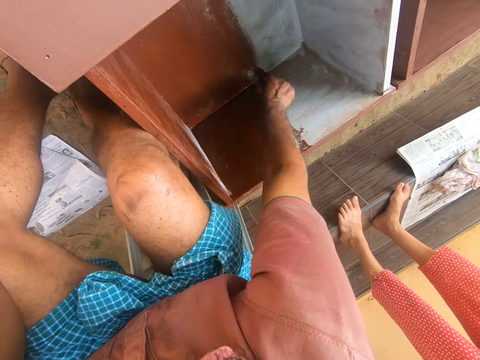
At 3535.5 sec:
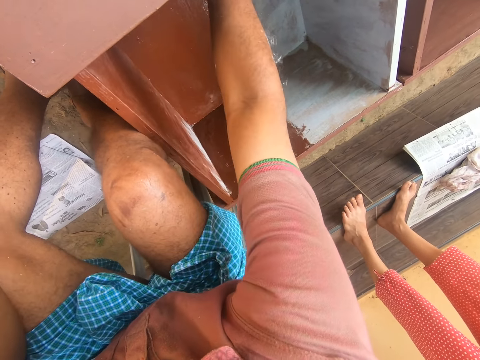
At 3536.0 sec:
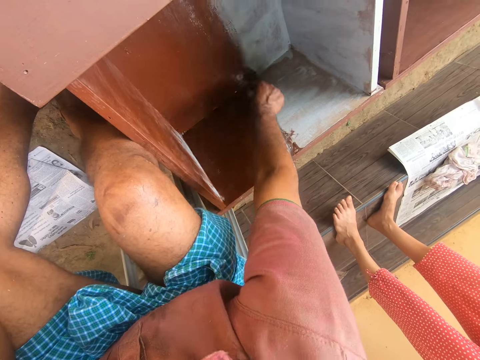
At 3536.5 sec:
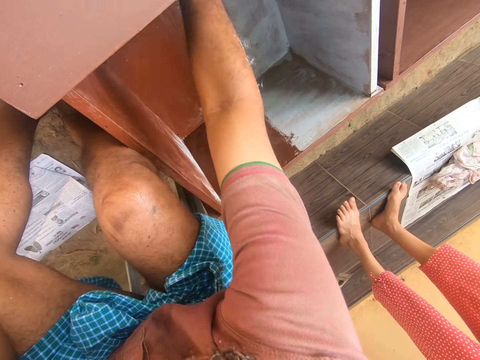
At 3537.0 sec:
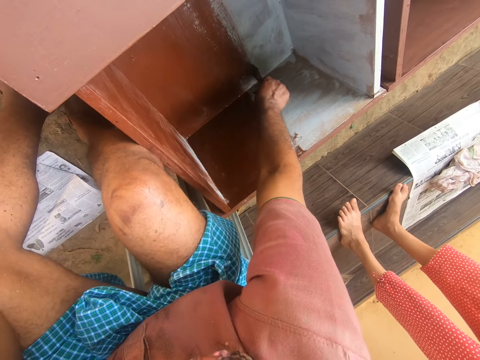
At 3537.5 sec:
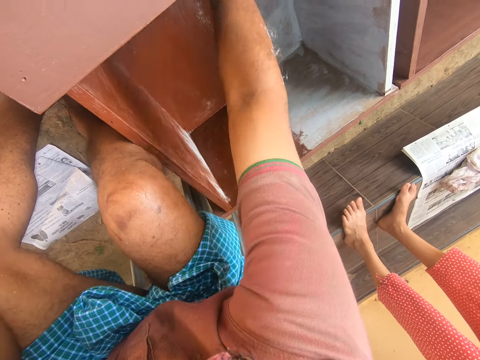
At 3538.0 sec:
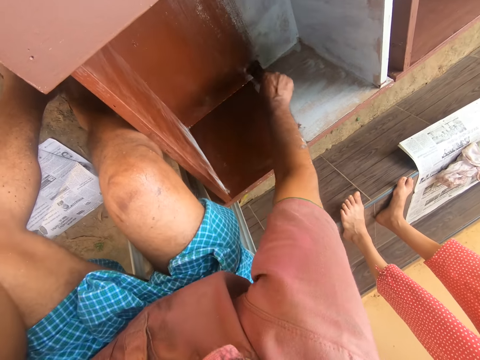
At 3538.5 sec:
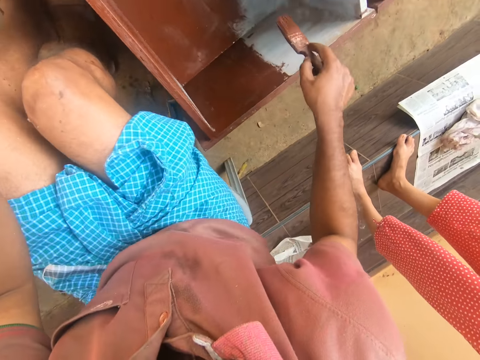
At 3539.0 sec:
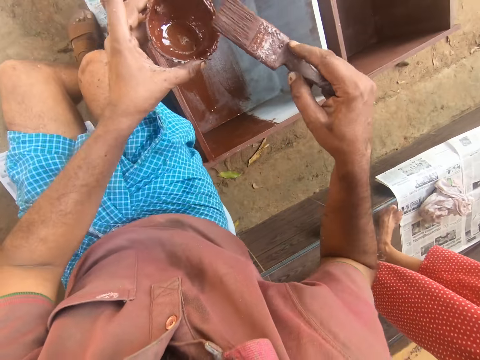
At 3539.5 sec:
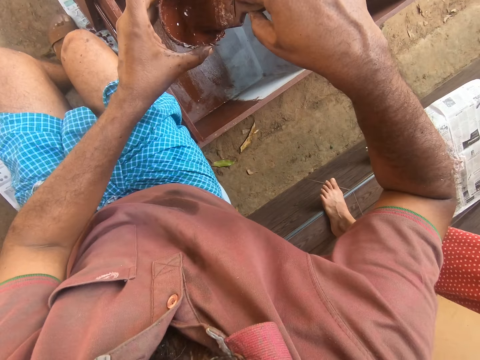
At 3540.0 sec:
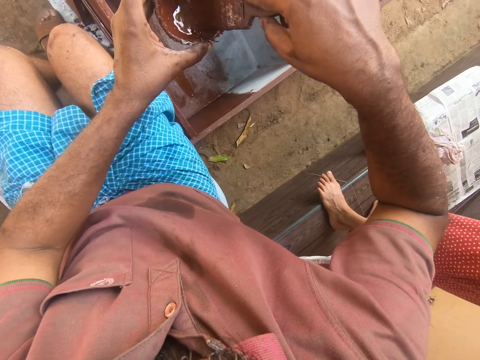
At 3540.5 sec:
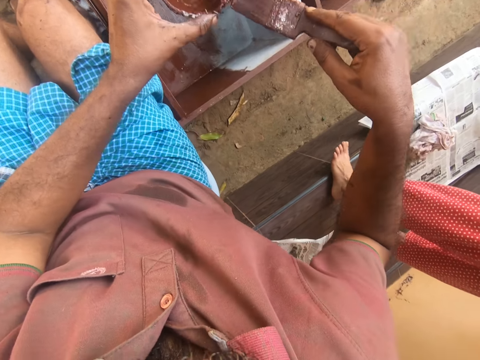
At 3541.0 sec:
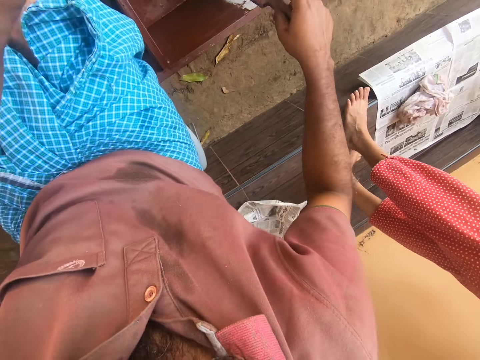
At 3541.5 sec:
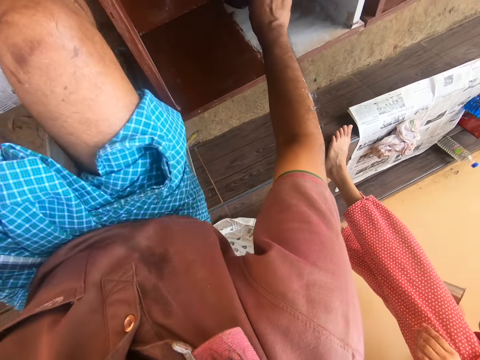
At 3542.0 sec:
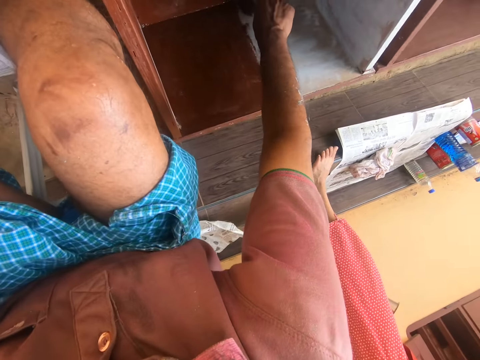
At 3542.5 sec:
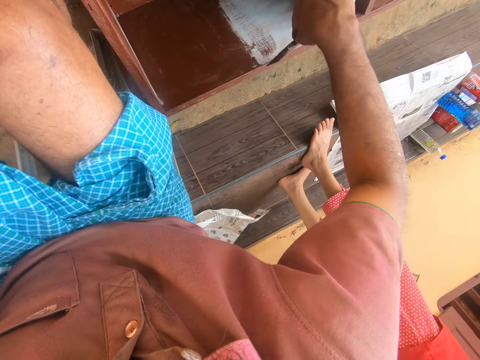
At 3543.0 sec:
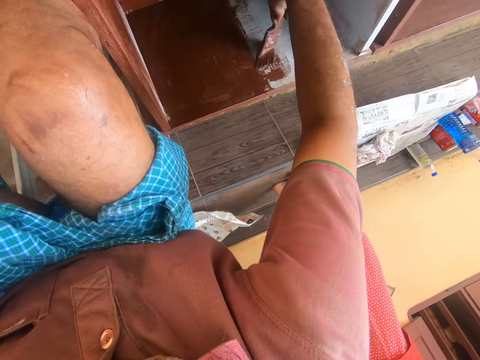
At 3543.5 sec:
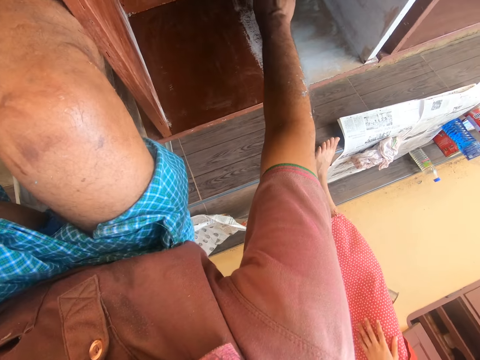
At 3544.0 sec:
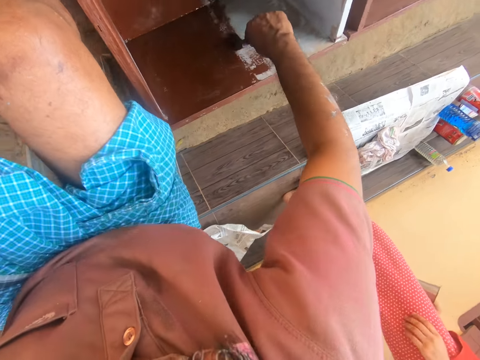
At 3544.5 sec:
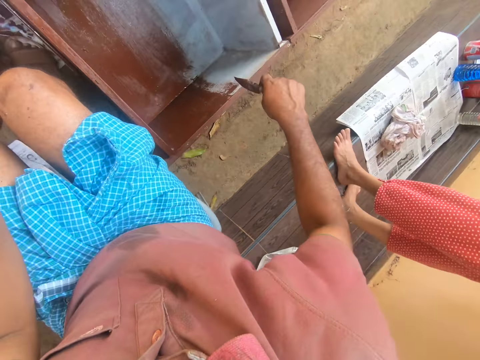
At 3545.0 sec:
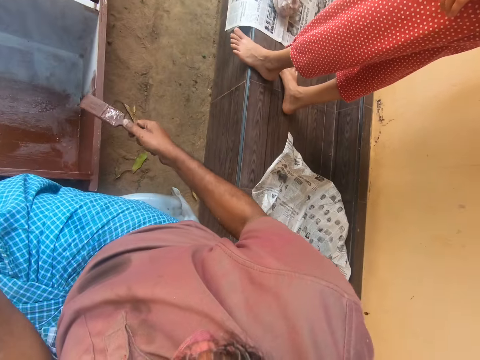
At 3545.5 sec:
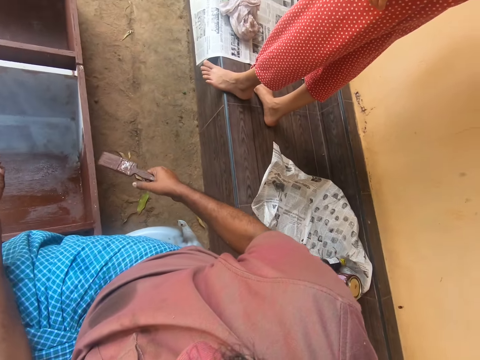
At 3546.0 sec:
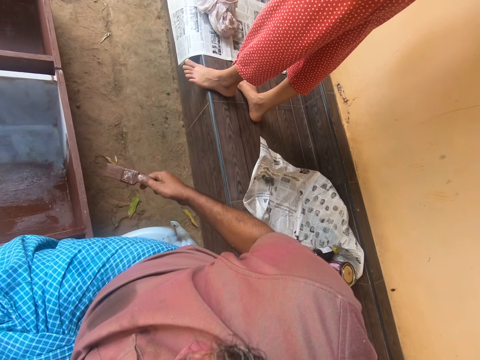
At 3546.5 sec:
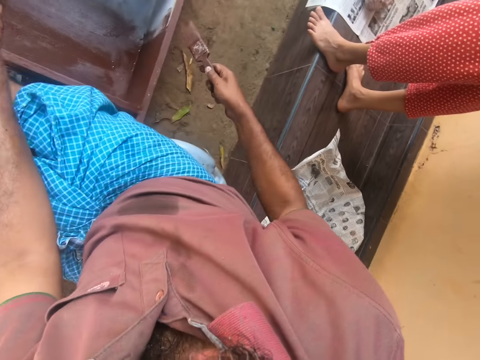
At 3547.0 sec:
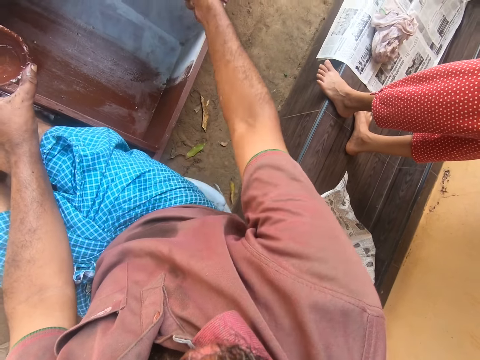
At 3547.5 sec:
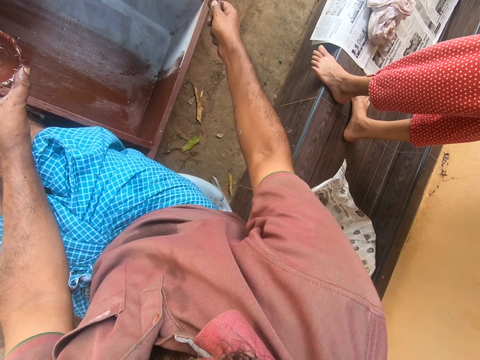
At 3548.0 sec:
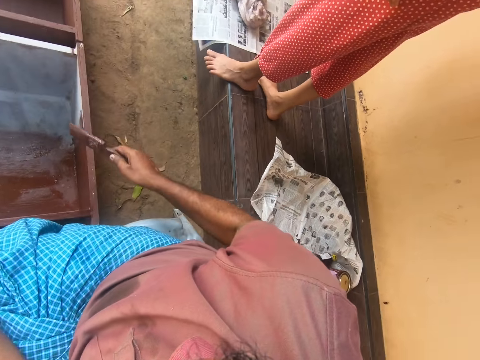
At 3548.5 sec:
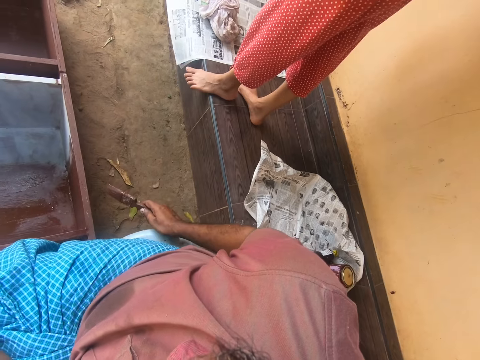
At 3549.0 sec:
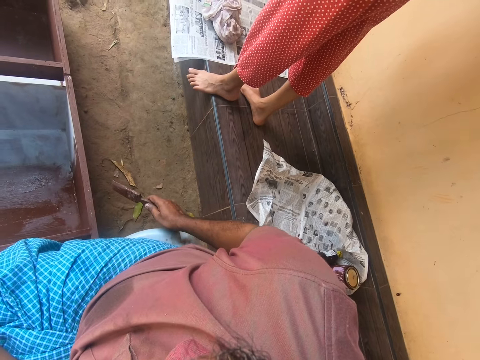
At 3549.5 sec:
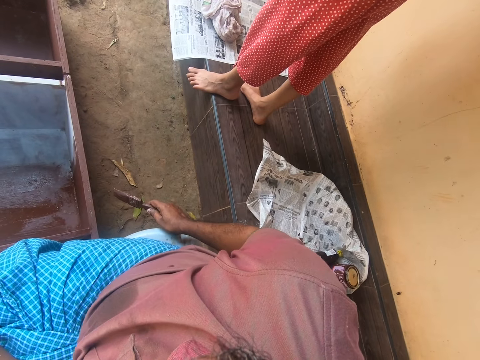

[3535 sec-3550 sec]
The camera wearer inserts the paint brush into the paint. They paint the drawer with the paint brush.

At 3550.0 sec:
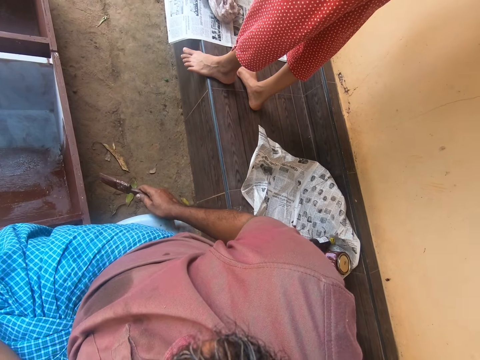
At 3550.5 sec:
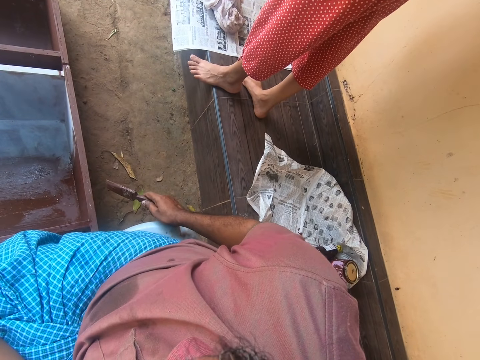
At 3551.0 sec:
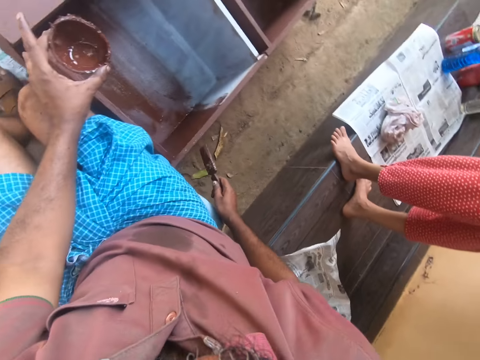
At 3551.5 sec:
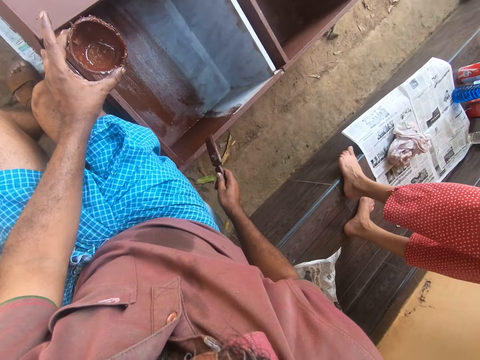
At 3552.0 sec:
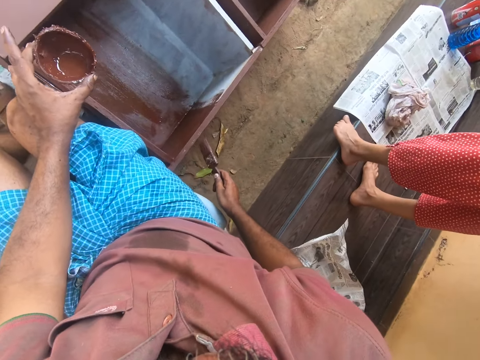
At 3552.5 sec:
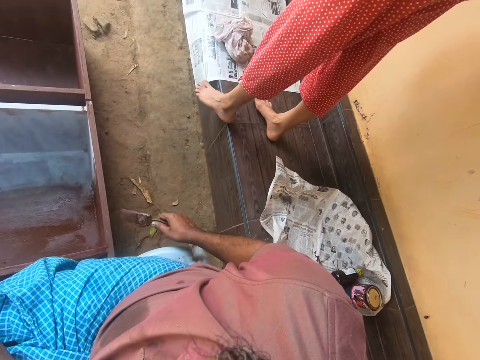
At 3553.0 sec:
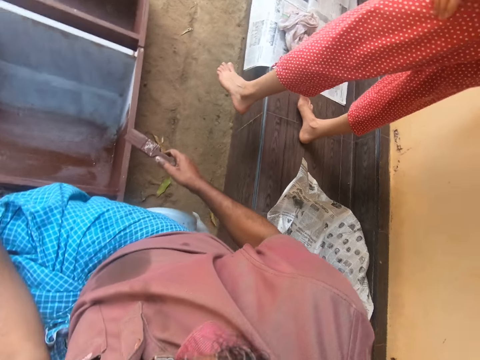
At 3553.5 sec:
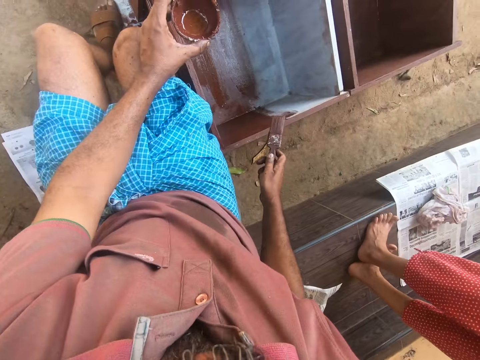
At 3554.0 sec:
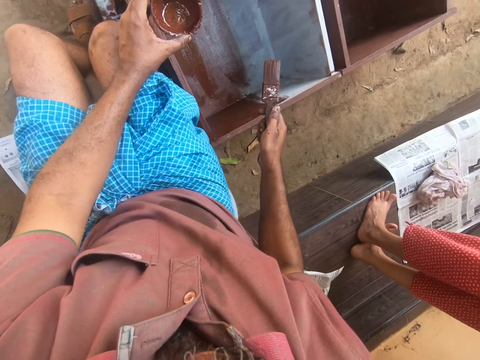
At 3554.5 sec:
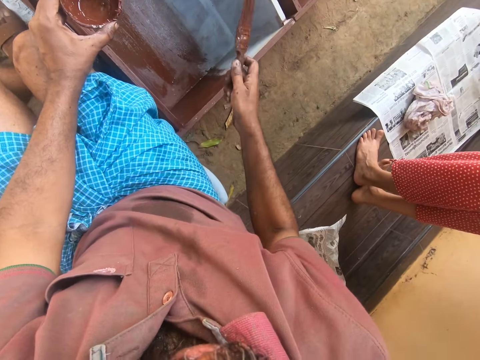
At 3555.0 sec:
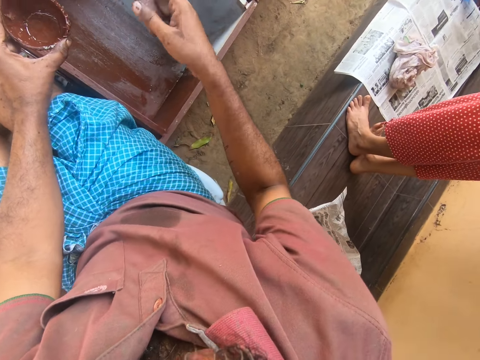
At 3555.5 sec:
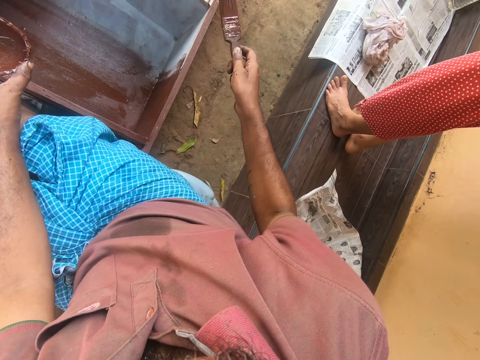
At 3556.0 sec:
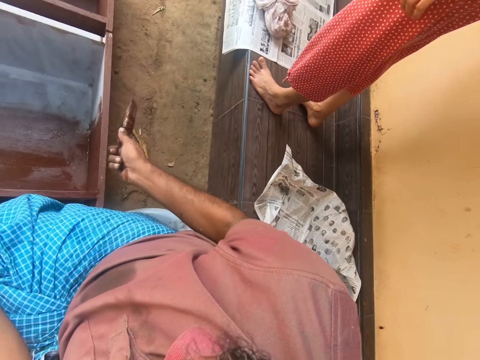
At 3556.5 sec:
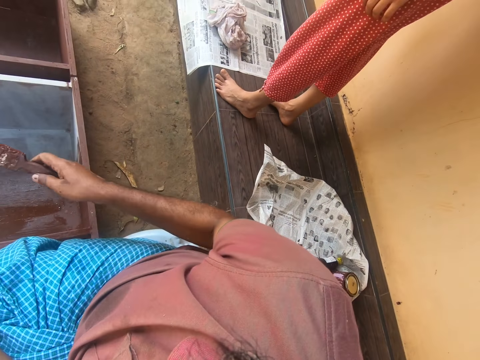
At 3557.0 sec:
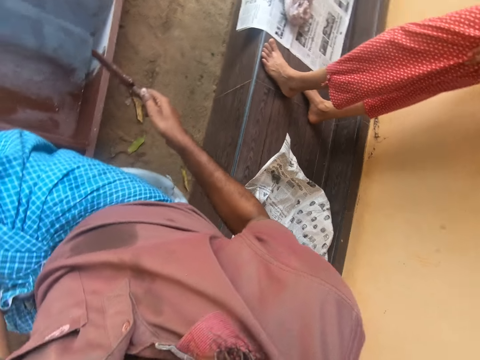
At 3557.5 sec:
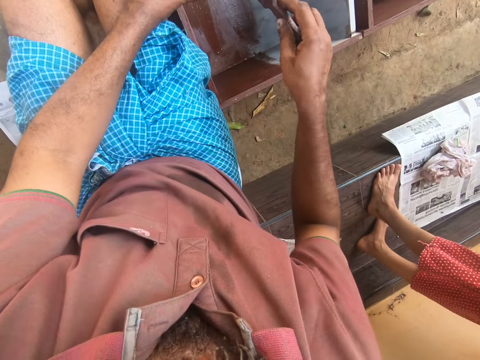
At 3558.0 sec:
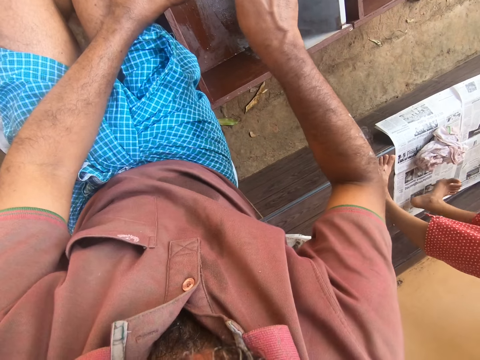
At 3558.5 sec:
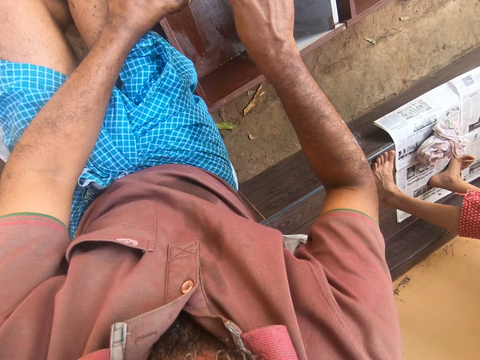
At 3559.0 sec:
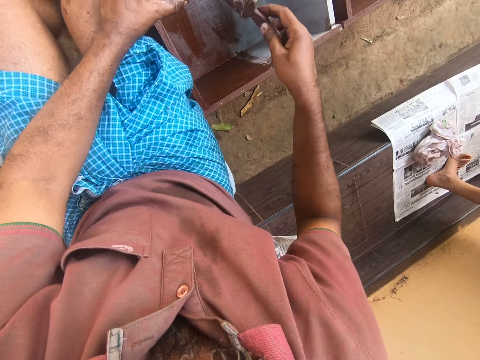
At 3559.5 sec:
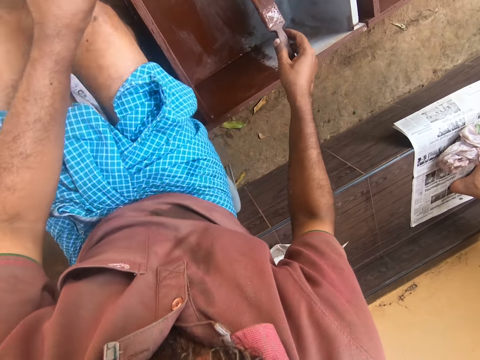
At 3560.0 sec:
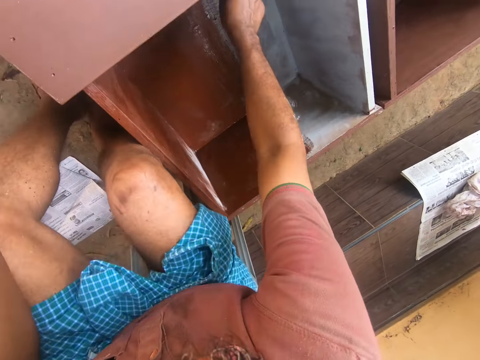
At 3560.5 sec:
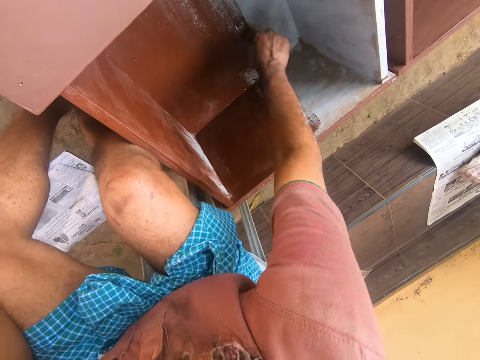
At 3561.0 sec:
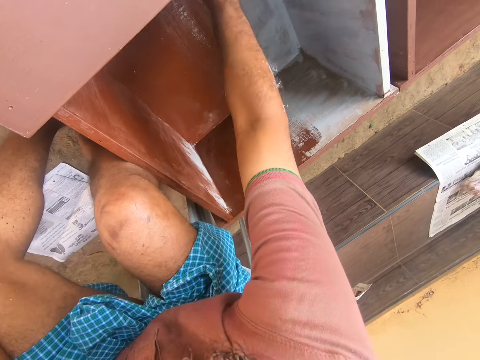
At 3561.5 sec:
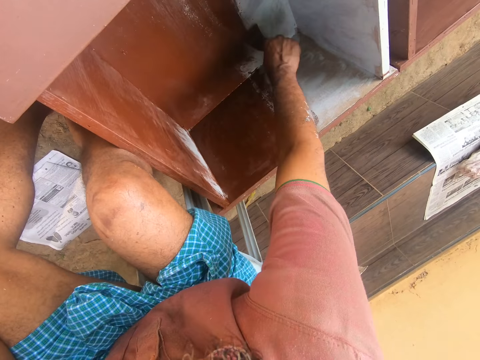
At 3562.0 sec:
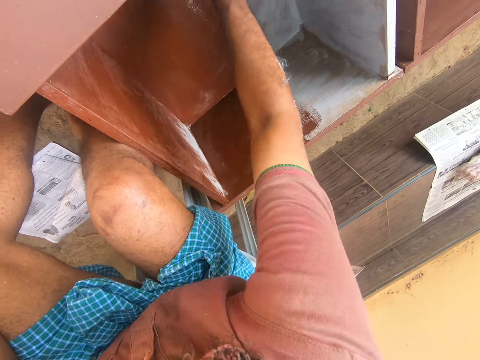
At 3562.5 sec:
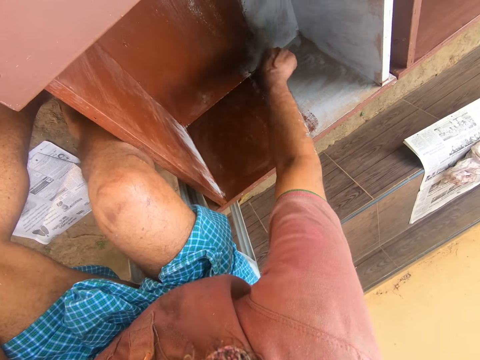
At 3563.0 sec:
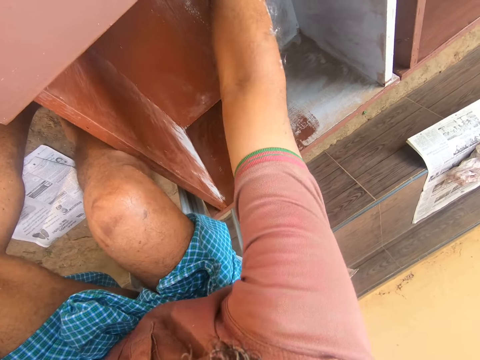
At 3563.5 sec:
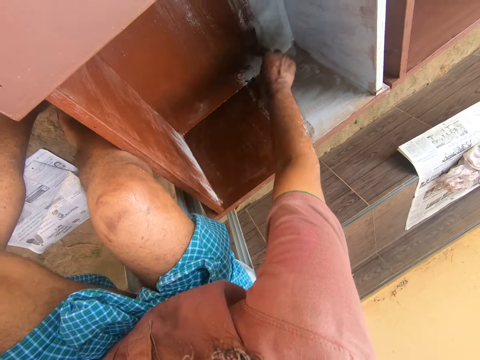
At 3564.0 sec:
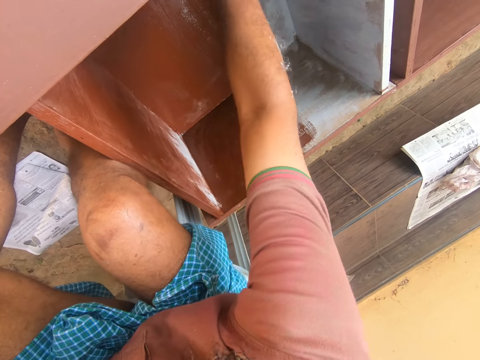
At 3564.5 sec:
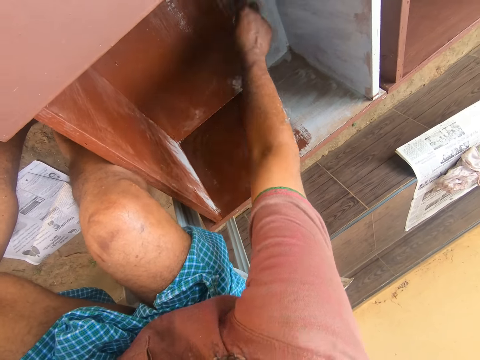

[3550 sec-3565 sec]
The camera wearer inserts the paint brush into the paint. They paint the drawer with the paint brush.
